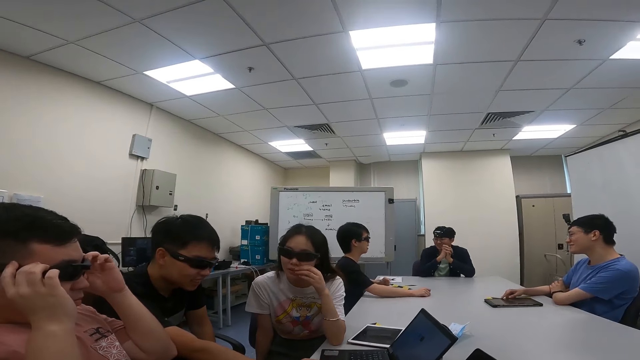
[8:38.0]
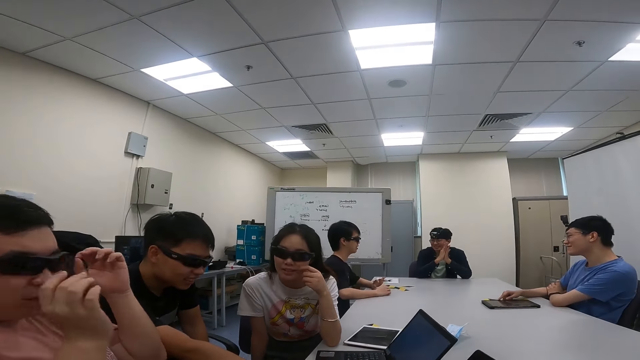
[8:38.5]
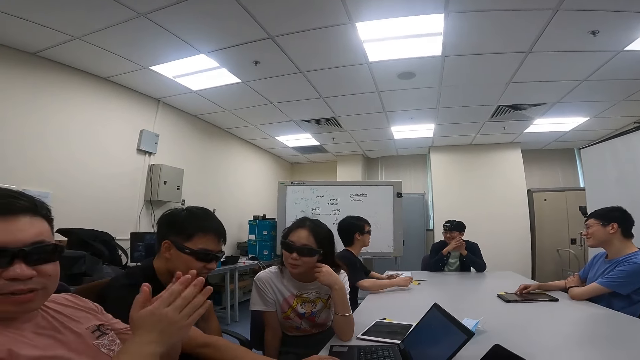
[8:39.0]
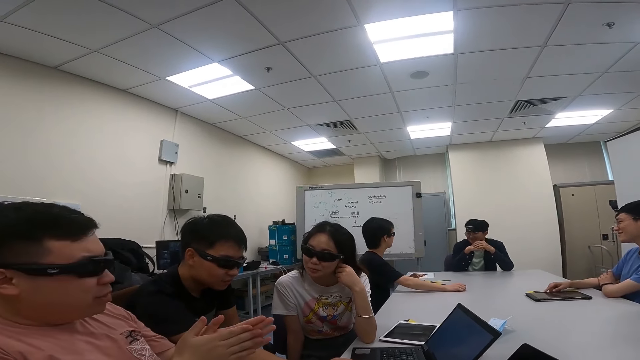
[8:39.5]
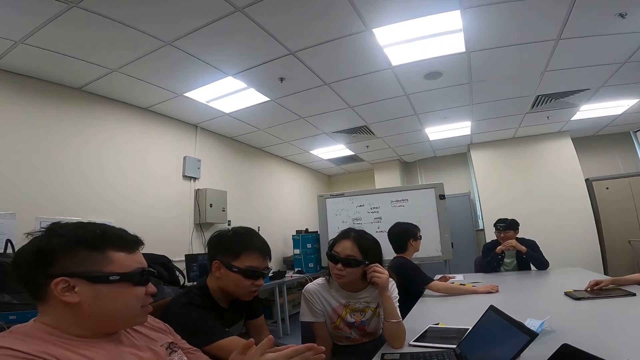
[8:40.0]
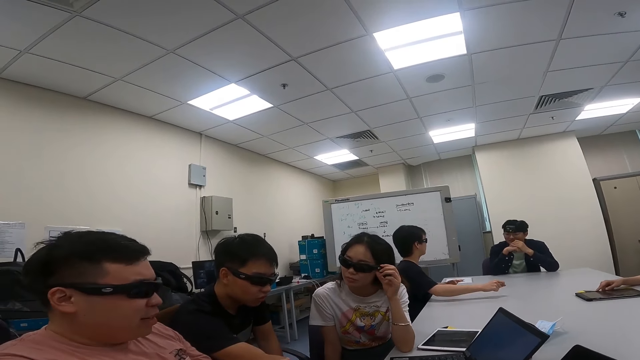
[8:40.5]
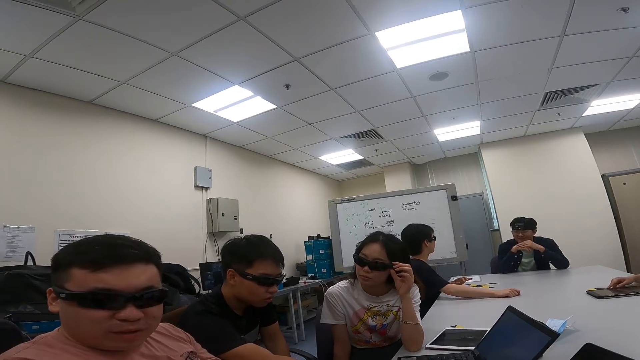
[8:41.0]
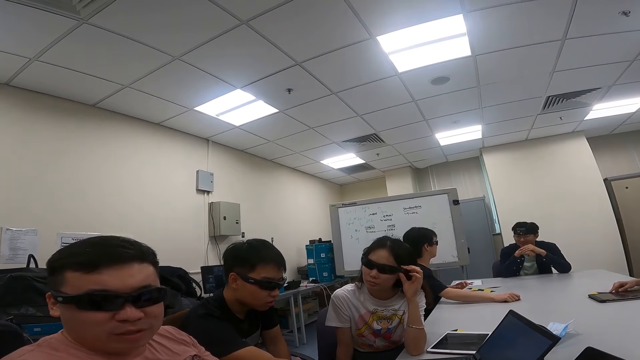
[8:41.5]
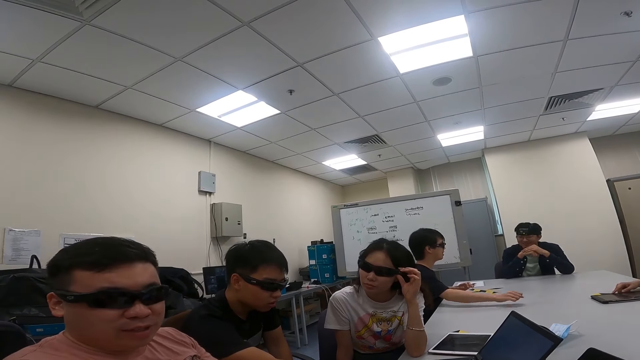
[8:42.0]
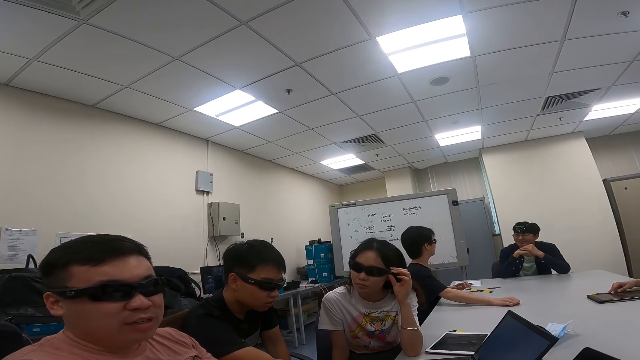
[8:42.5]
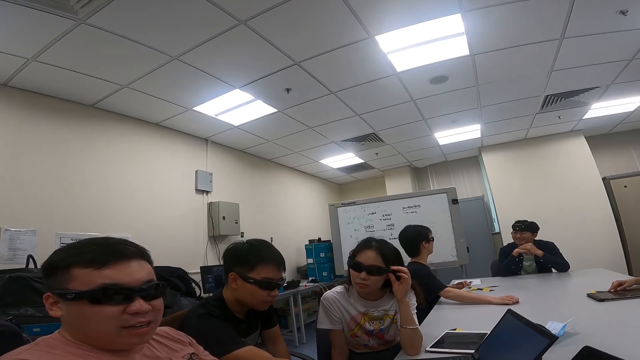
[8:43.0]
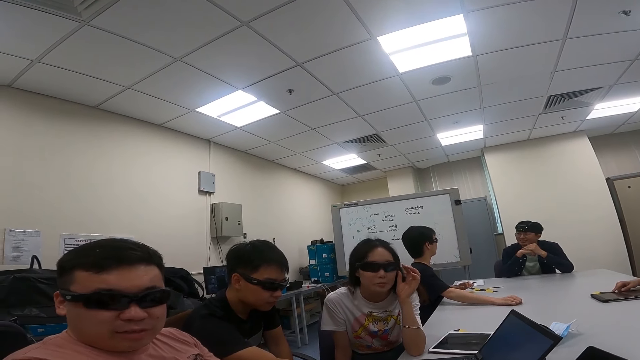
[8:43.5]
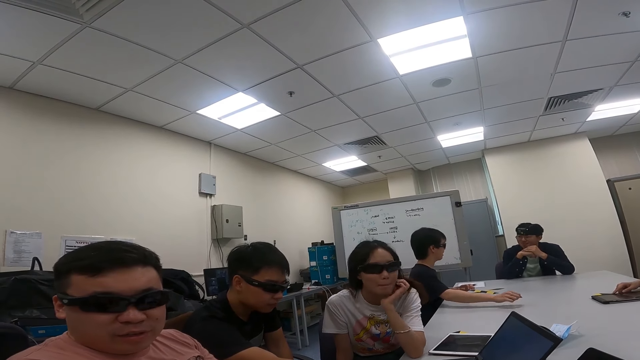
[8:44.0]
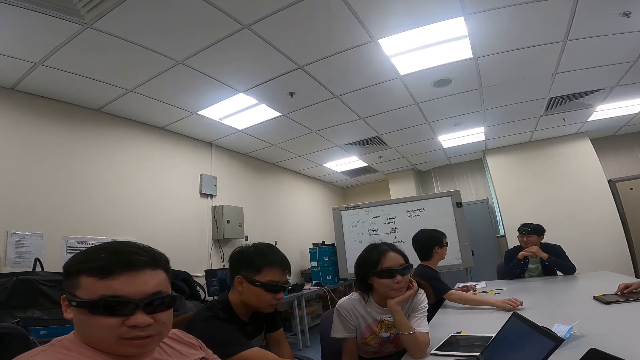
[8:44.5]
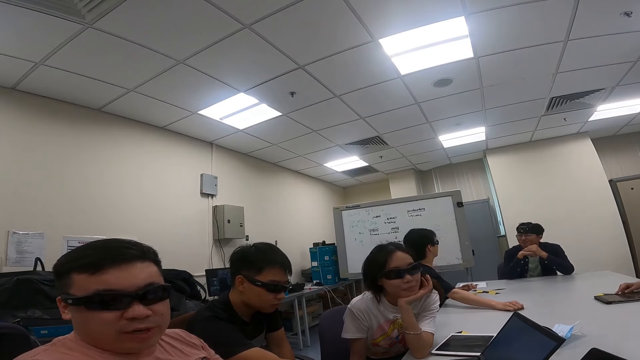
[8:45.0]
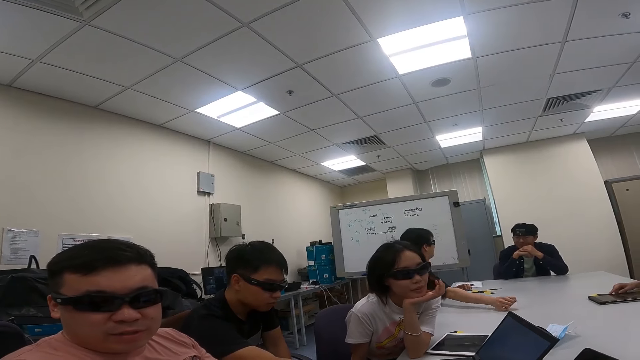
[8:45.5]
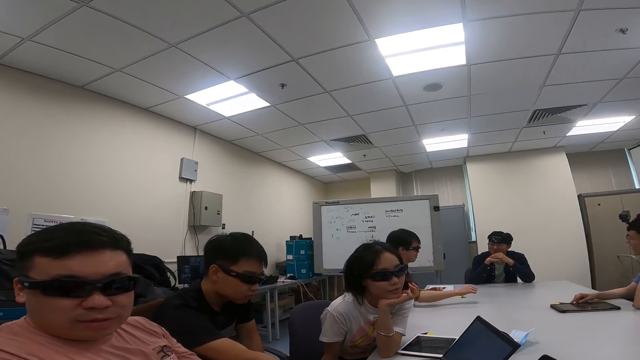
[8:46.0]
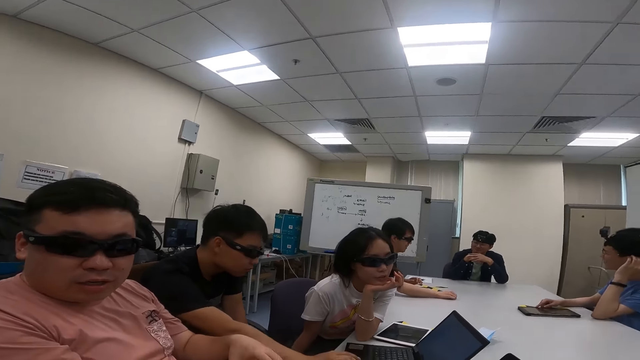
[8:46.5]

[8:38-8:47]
A man touches his mouth as he listens to the camera wearer. A person talks to the camera wearer.

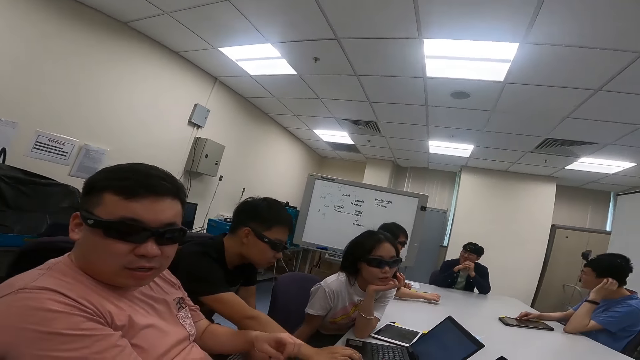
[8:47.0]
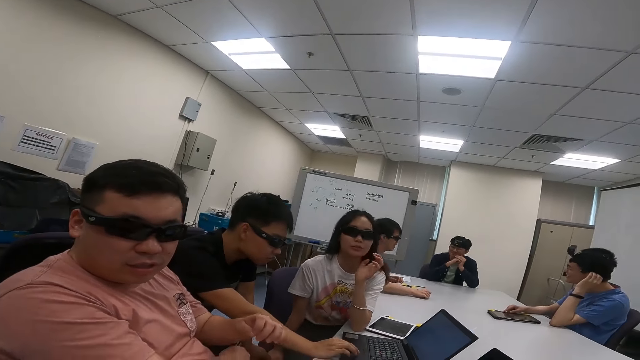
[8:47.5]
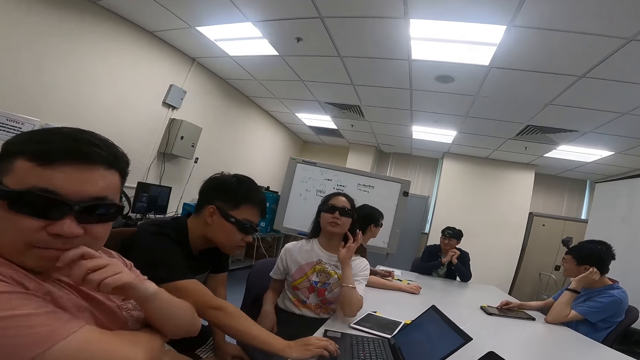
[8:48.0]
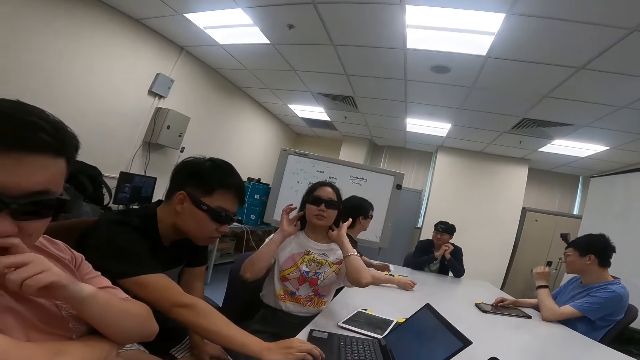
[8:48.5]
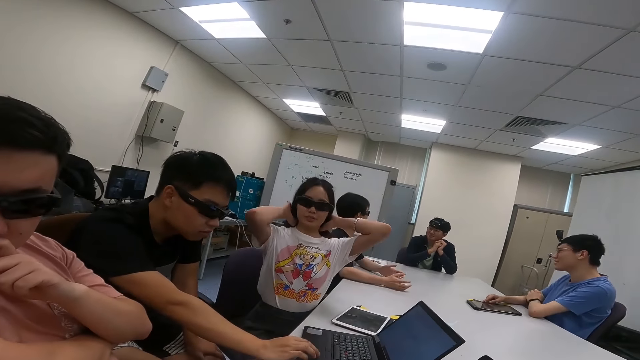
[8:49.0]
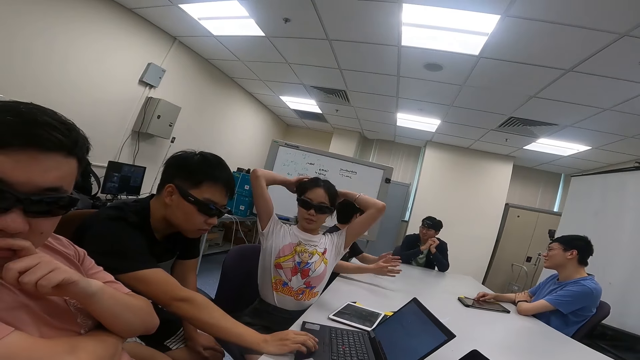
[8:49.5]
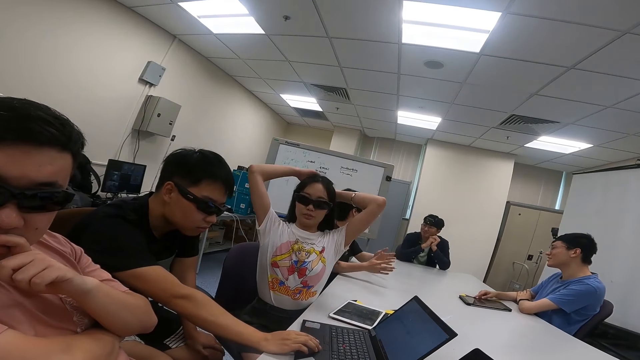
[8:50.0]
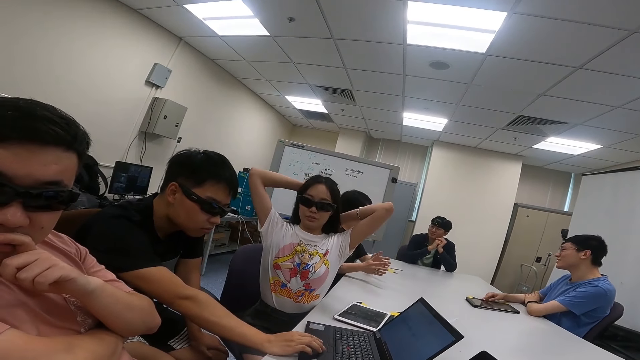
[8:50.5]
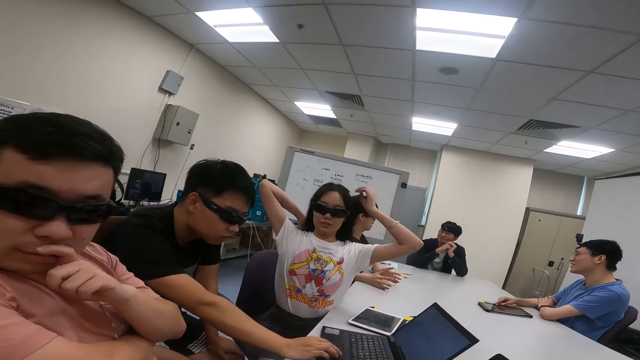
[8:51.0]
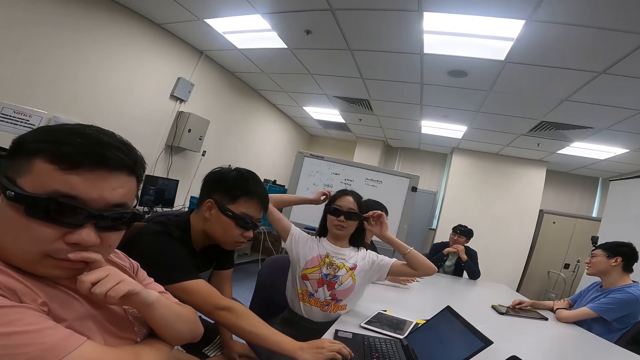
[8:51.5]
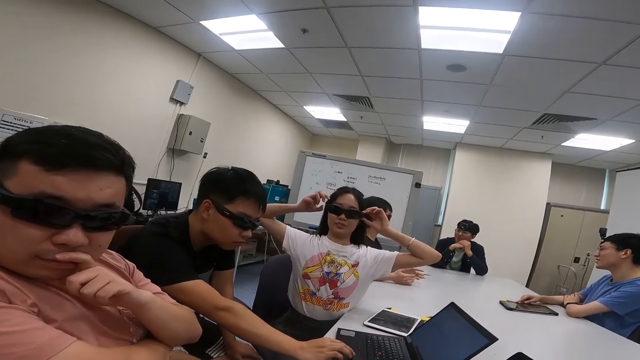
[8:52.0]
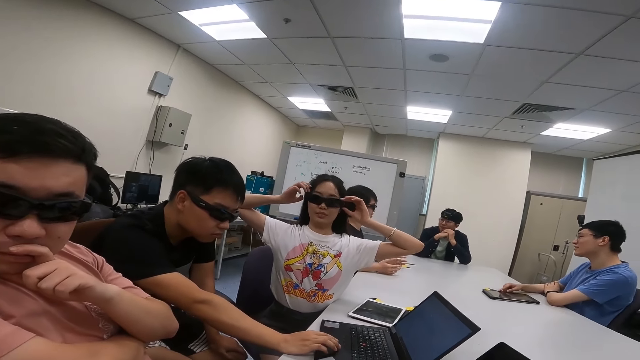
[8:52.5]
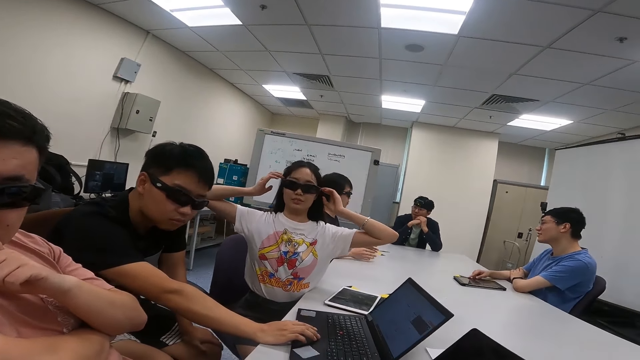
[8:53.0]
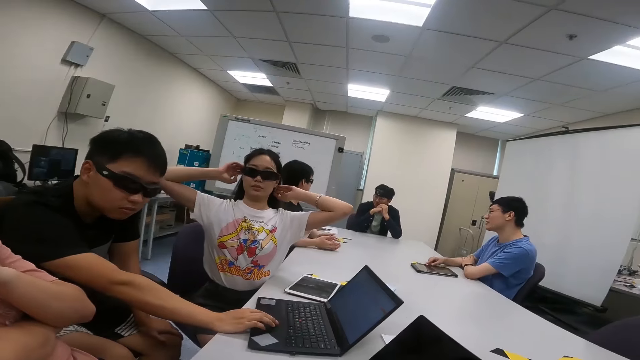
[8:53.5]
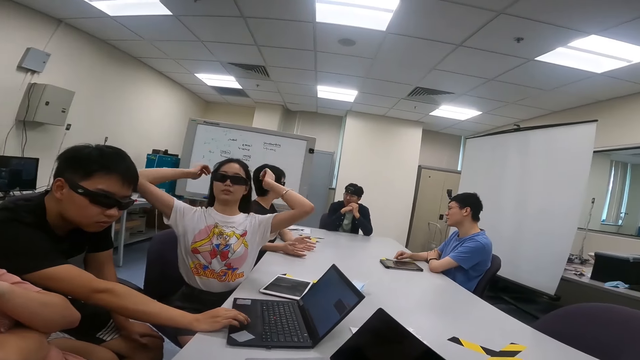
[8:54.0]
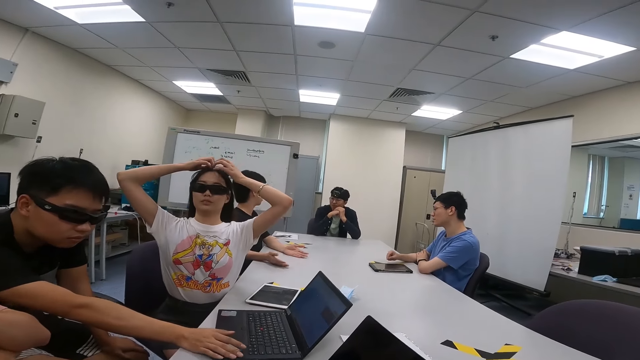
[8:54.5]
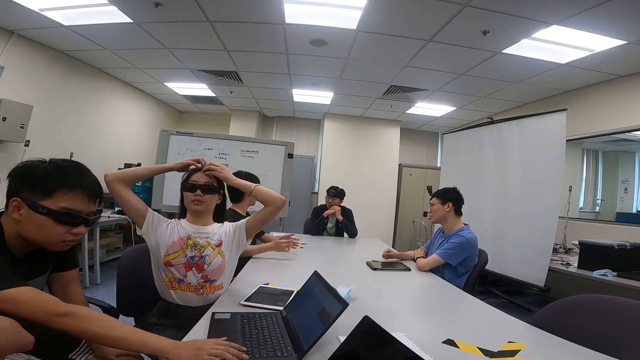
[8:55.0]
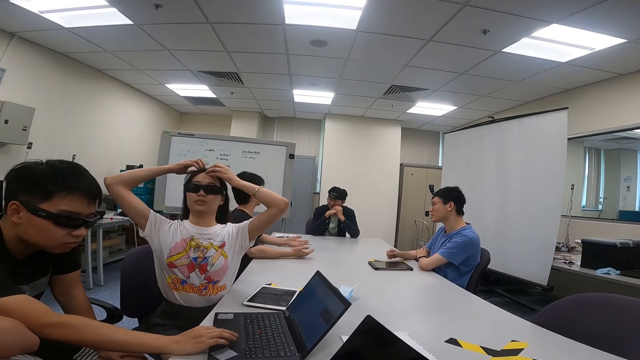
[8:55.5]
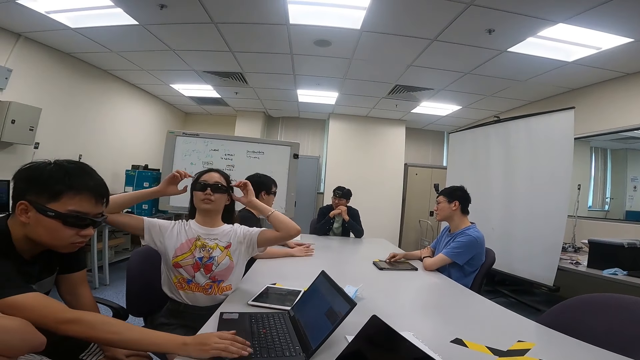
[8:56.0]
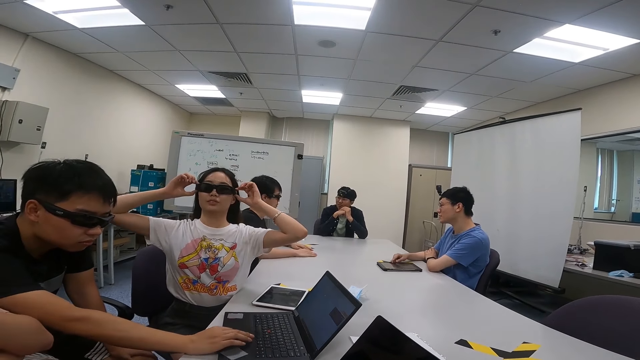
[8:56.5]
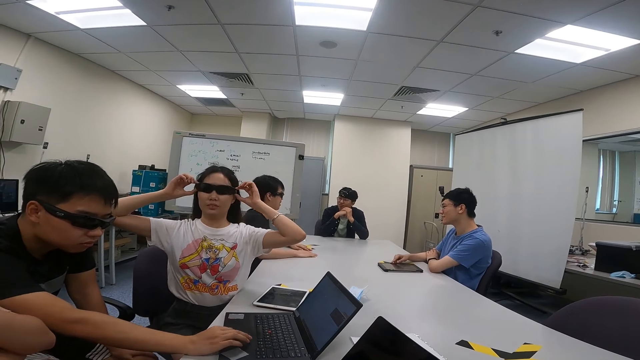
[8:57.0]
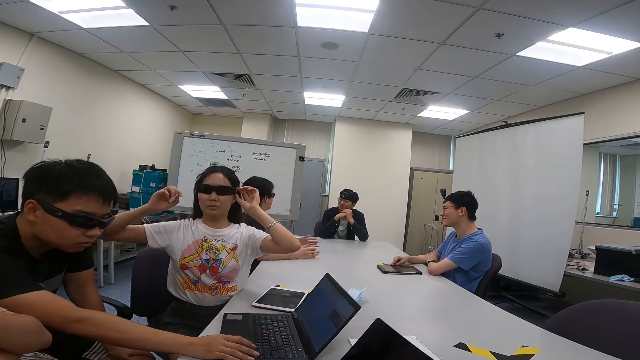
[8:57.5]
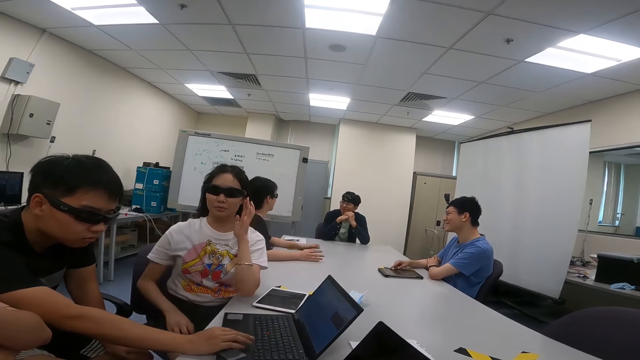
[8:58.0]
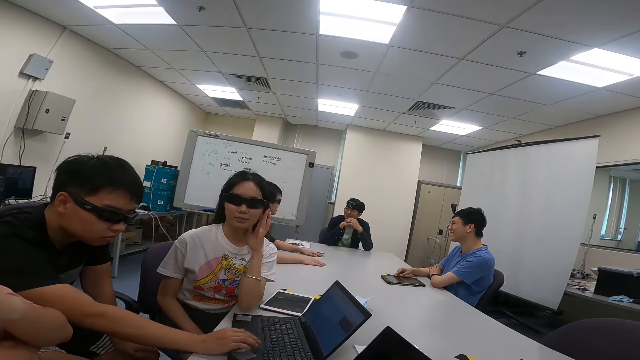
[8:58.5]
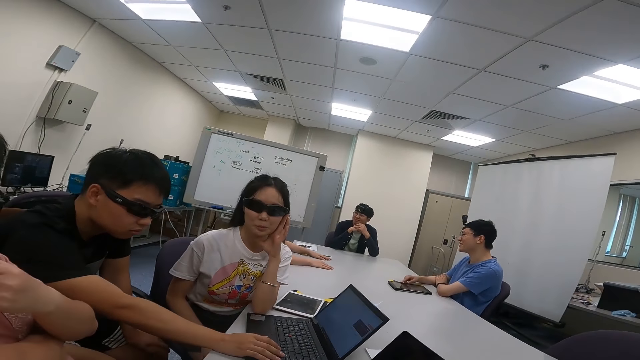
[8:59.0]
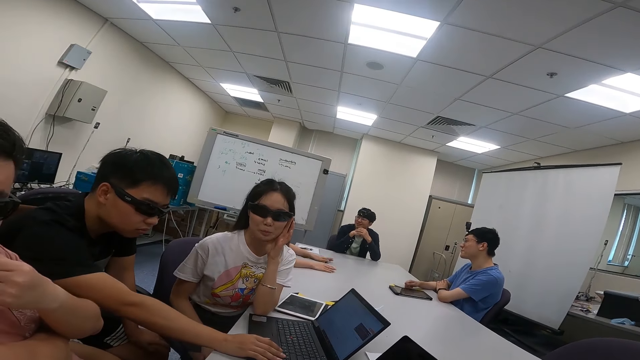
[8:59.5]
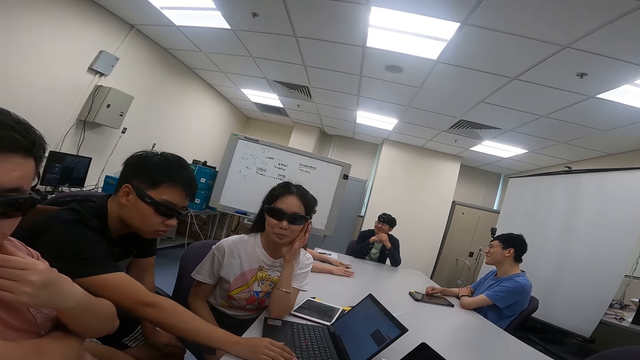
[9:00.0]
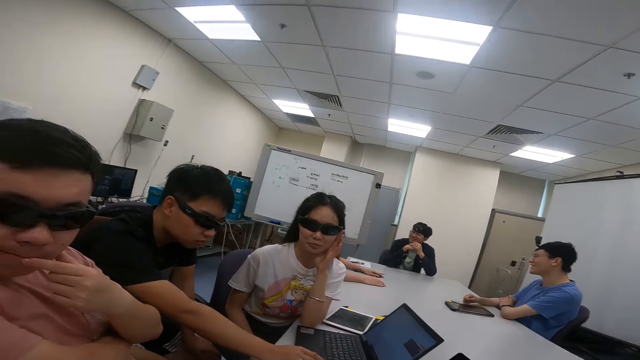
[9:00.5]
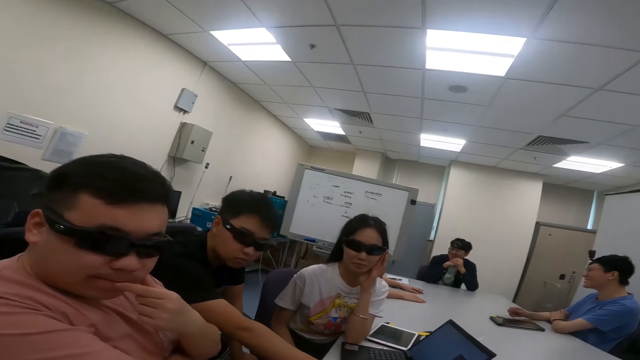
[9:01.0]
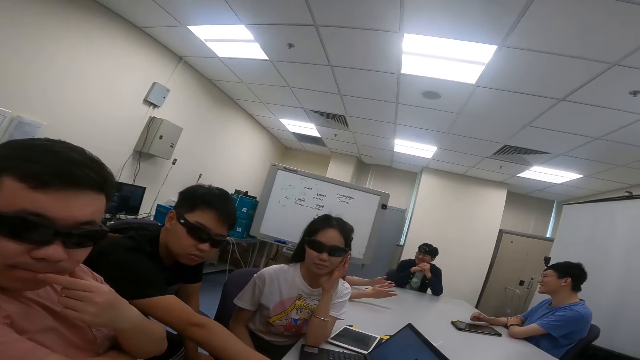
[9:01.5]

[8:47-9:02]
A woman touches her hair. The woman adjusts her hair. The camera wearer talks to three people. The woman adjusts her shades. The woman touches her chin while listening to the camera wearer.
